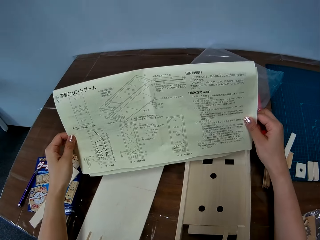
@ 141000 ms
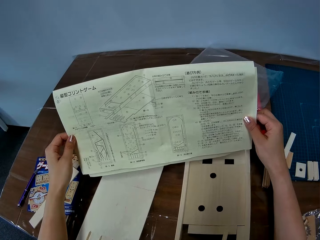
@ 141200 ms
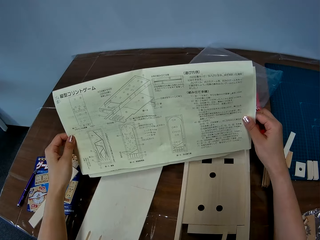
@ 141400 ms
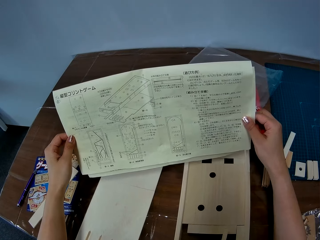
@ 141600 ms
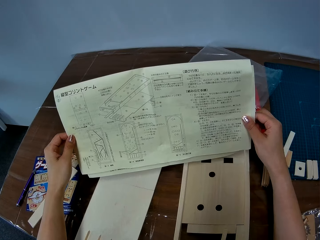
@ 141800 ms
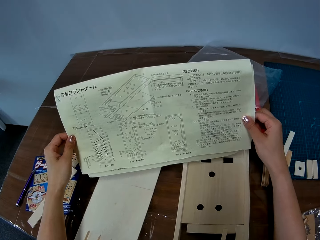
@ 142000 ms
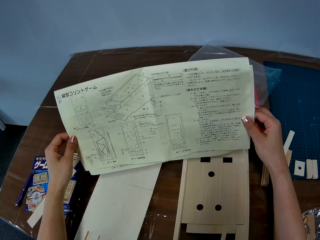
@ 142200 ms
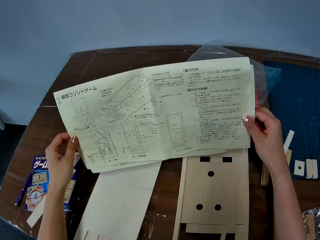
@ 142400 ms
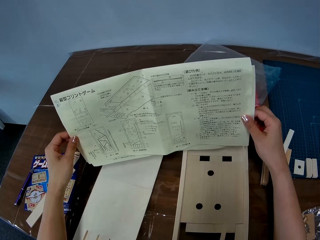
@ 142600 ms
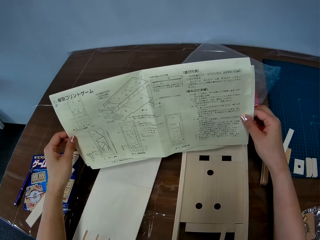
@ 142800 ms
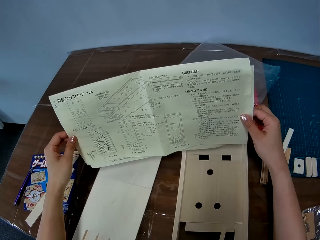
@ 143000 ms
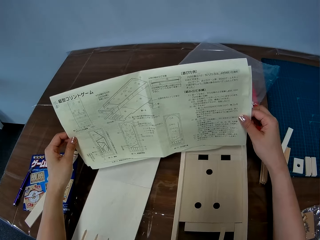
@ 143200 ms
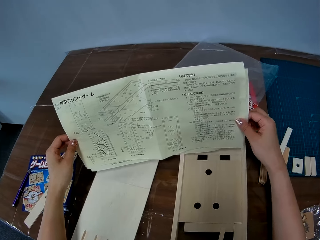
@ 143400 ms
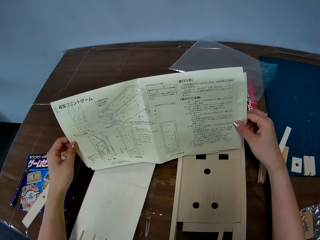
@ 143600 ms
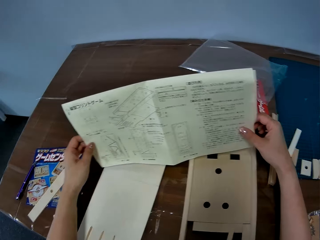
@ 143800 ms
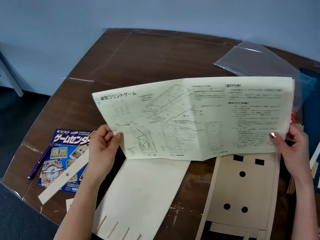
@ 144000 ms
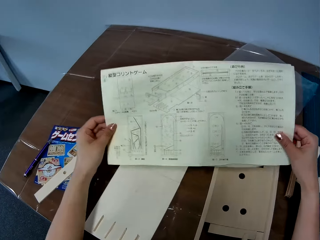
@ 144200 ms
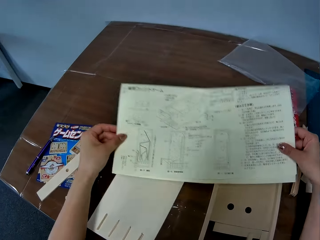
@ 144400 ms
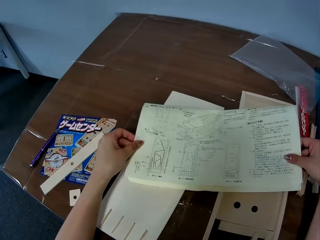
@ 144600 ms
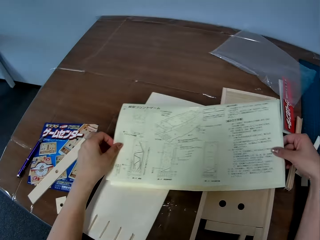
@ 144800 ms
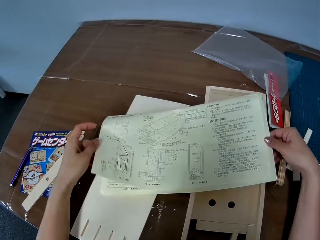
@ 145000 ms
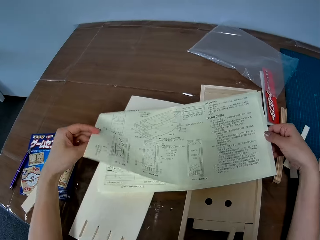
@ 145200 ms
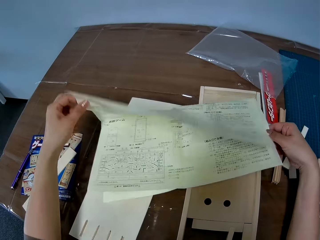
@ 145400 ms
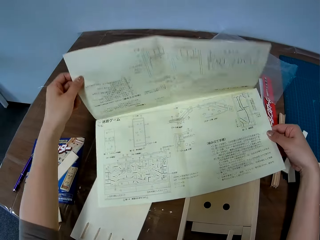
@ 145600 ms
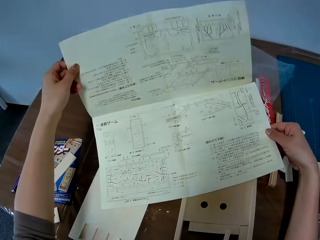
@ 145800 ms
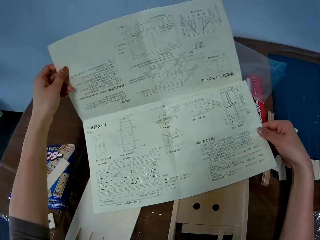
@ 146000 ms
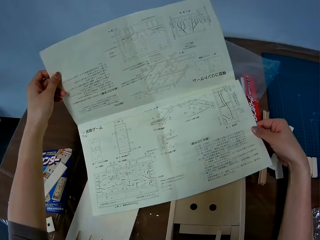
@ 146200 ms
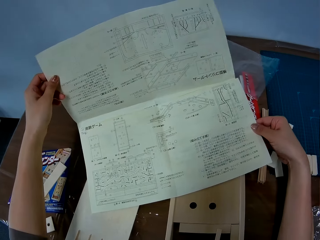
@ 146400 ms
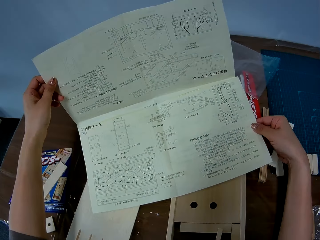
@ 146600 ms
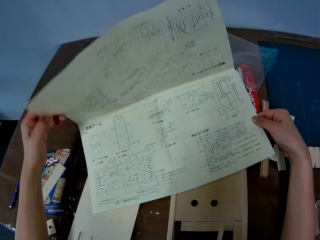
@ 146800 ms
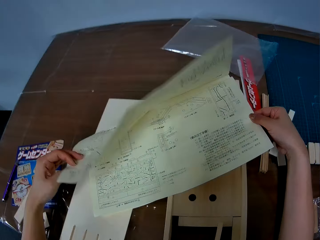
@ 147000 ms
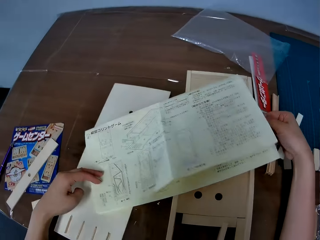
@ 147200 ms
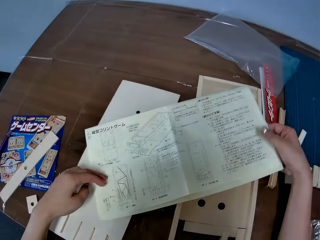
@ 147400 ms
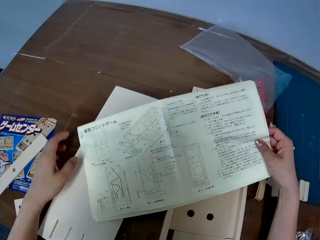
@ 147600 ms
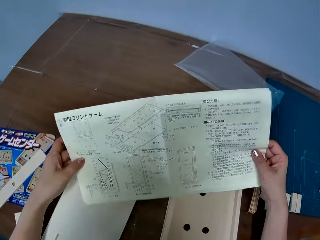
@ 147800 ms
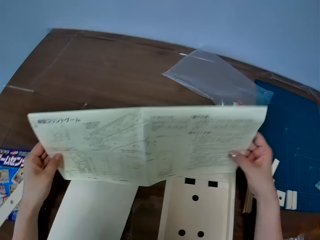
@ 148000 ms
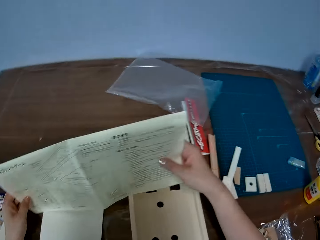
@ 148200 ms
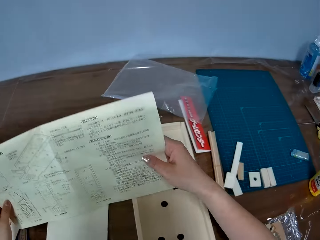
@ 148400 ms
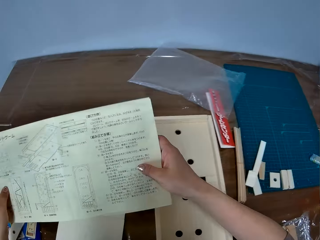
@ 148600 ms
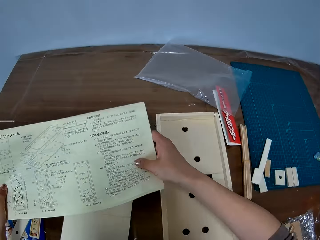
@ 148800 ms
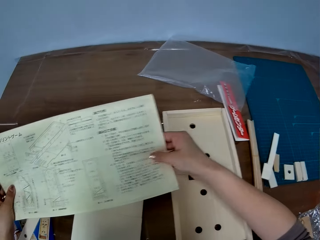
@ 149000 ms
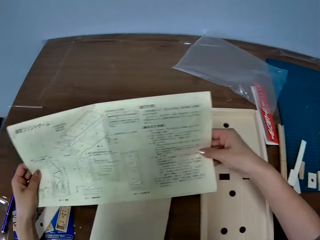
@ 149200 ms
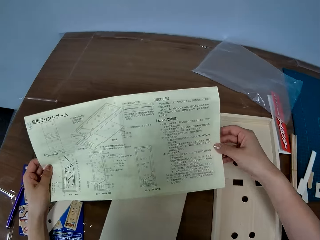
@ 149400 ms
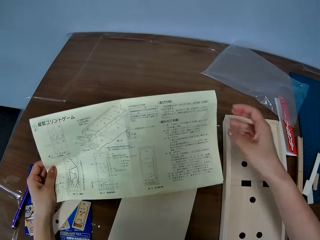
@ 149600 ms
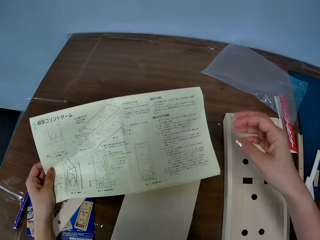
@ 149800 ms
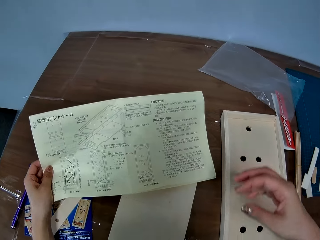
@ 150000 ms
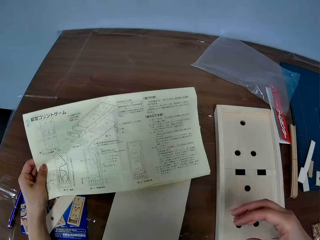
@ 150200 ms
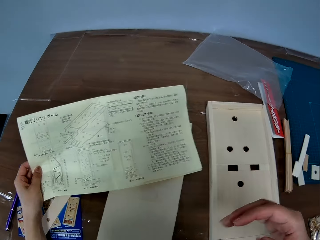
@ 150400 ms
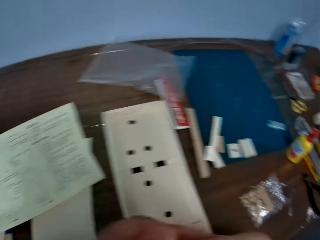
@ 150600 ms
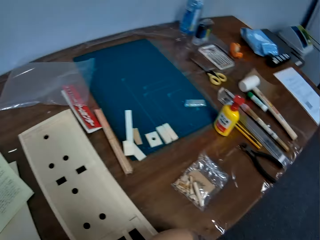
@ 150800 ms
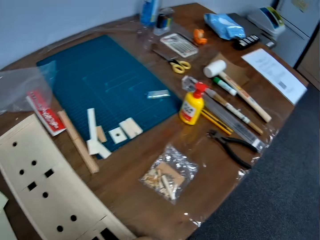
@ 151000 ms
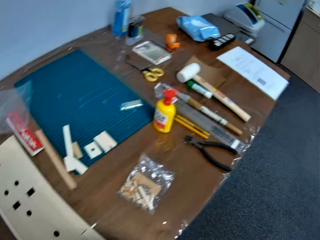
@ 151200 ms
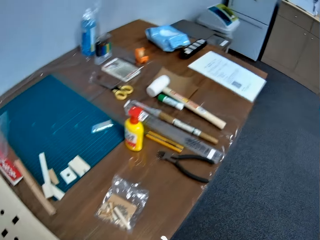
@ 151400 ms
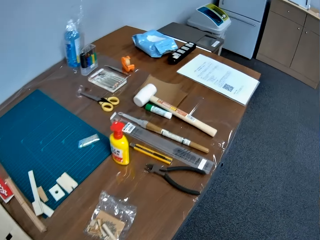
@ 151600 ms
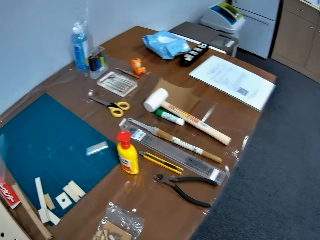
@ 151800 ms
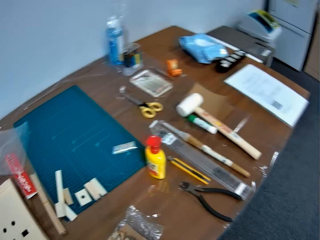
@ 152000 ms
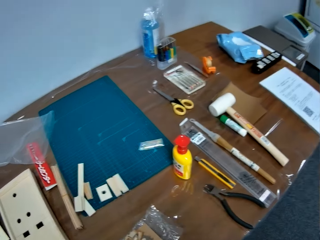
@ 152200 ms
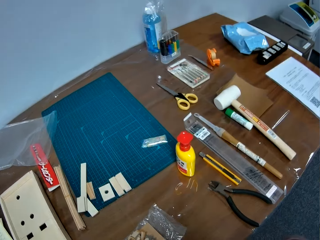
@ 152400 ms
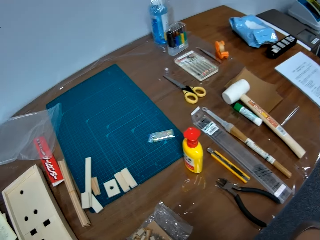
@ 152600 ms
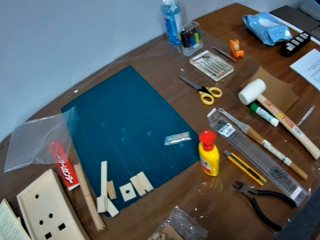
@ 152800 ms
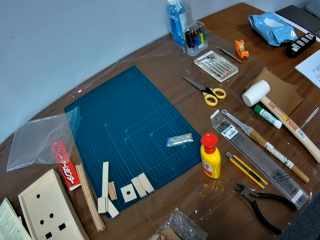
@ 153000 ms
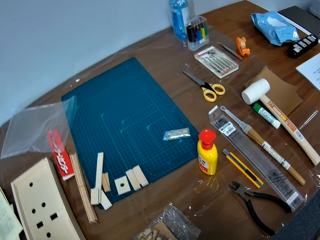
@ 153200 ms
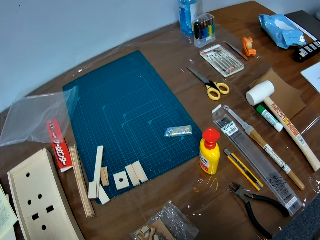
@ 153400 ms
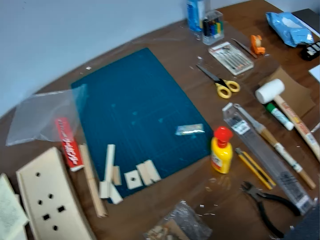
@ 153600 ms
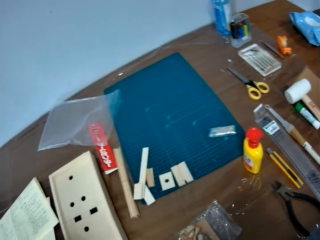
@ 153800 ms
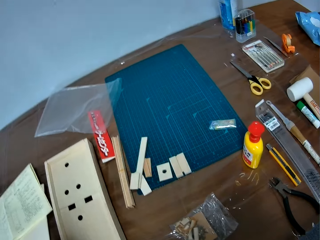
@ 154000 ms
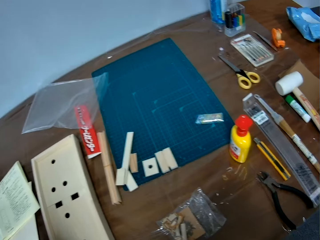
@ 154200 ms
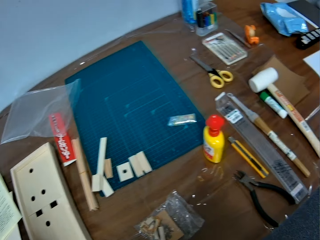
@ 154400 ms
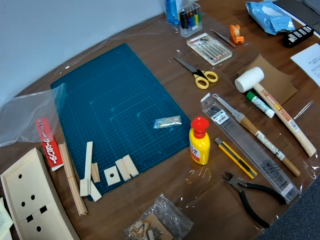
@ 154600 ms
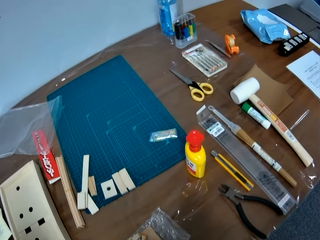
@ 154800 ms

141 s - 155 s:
The camera wearer lowers the paper. She drops the paper on the table with her two hands. She opens a page of the paper with her left hand. She closes the page of the paper with her left hand. She holds the paper. She adjusts the paper with her two hands. She moves the paper aside. She removes a hand from the paper. She looks towards the right end of the table.

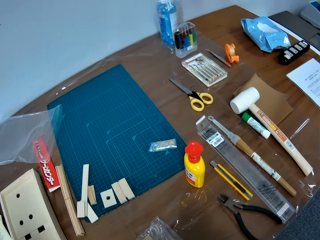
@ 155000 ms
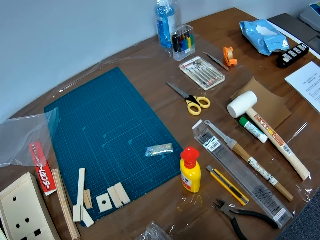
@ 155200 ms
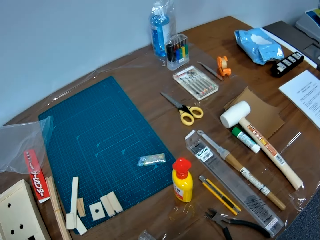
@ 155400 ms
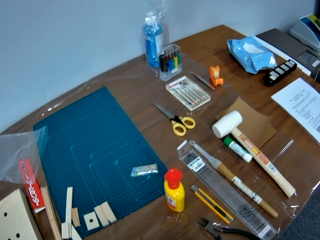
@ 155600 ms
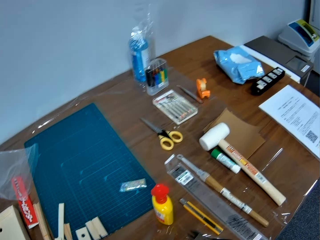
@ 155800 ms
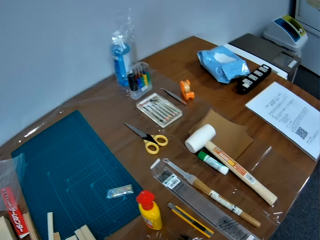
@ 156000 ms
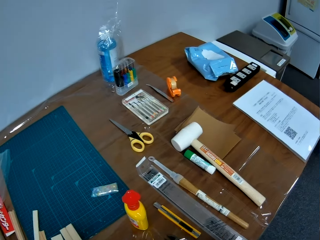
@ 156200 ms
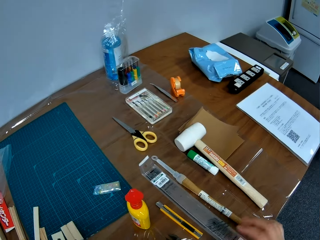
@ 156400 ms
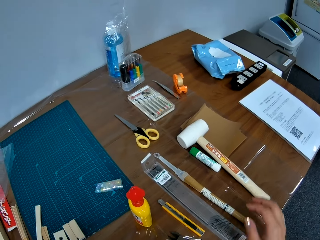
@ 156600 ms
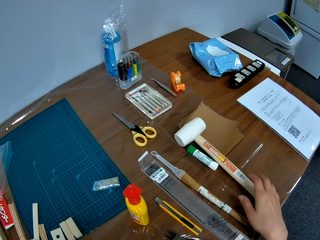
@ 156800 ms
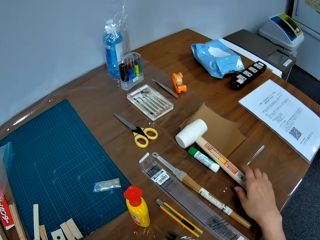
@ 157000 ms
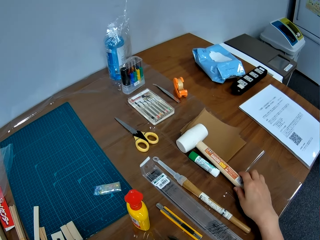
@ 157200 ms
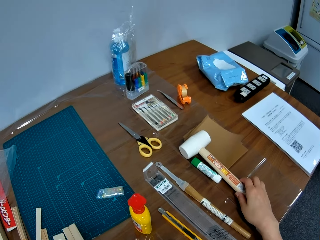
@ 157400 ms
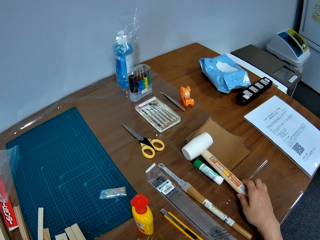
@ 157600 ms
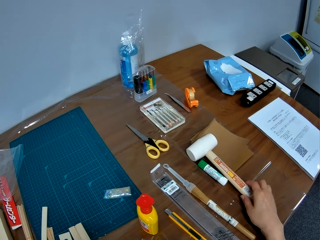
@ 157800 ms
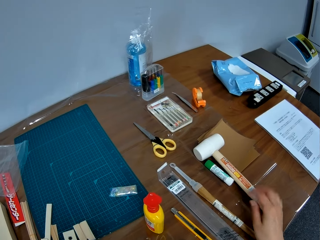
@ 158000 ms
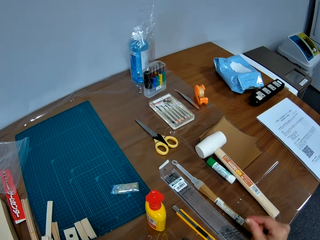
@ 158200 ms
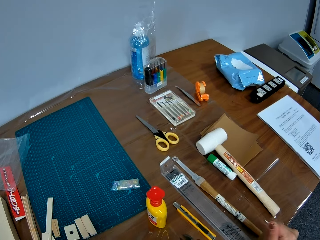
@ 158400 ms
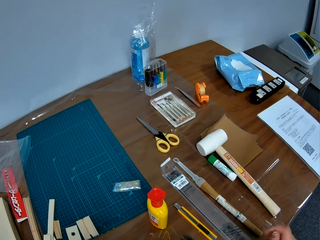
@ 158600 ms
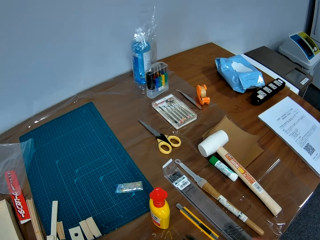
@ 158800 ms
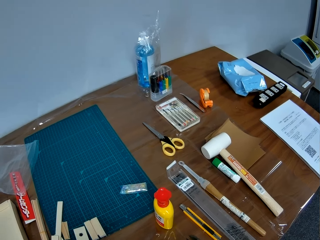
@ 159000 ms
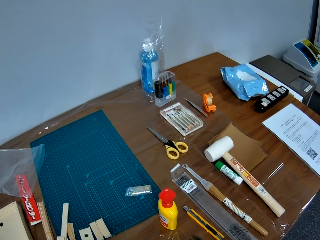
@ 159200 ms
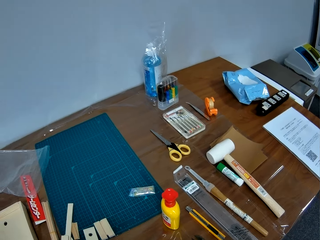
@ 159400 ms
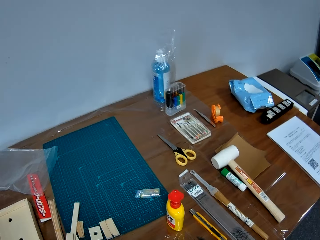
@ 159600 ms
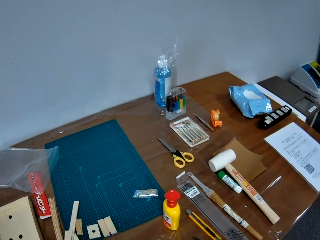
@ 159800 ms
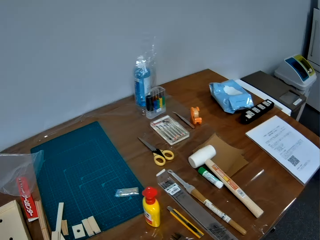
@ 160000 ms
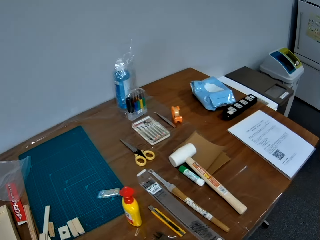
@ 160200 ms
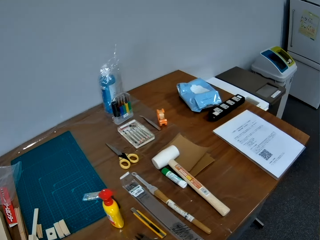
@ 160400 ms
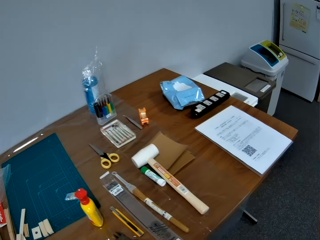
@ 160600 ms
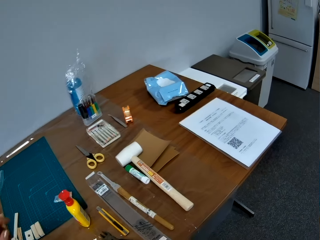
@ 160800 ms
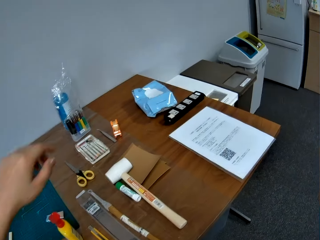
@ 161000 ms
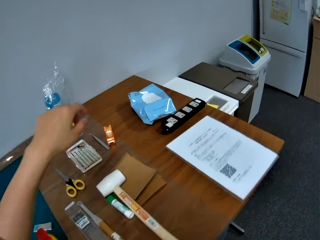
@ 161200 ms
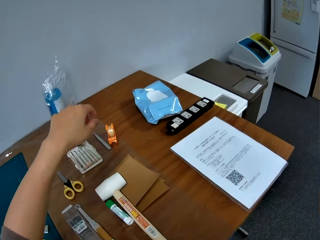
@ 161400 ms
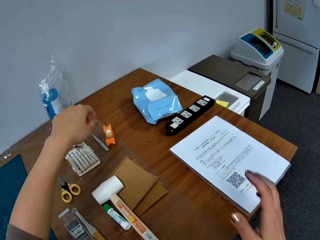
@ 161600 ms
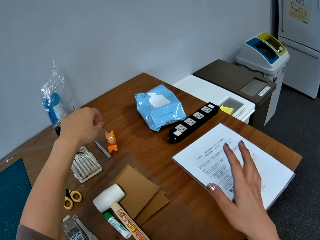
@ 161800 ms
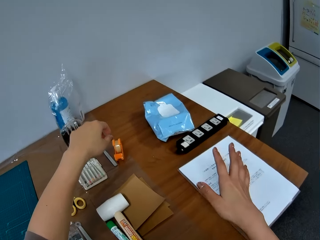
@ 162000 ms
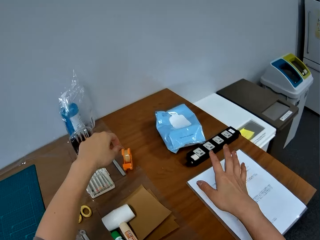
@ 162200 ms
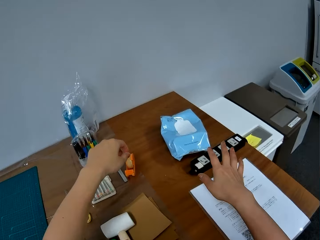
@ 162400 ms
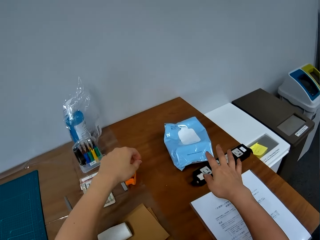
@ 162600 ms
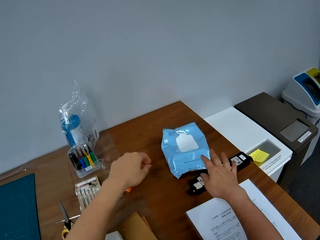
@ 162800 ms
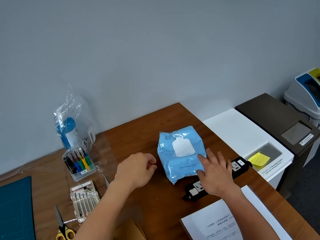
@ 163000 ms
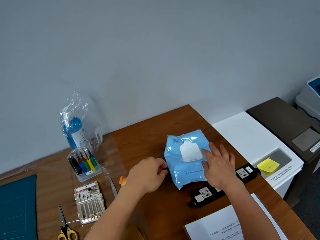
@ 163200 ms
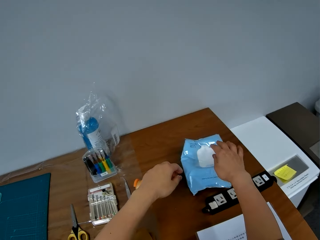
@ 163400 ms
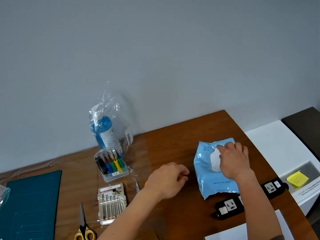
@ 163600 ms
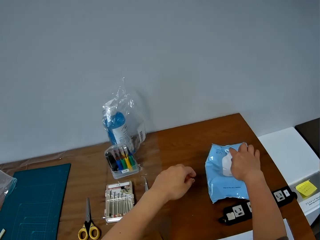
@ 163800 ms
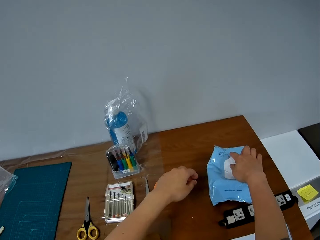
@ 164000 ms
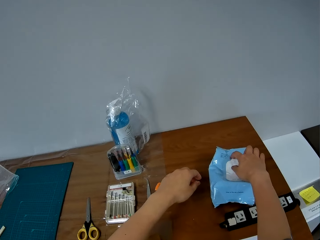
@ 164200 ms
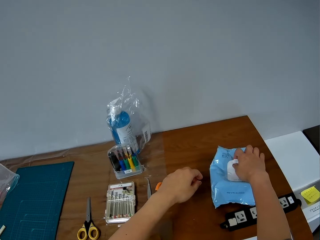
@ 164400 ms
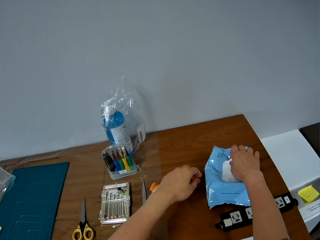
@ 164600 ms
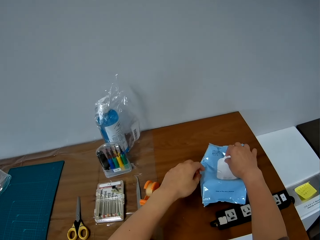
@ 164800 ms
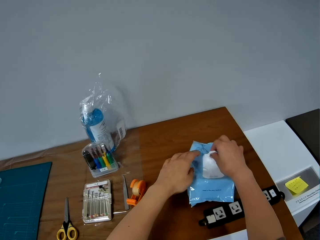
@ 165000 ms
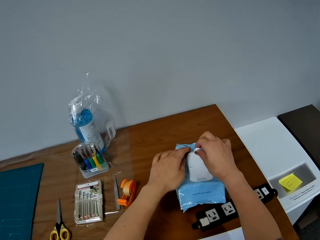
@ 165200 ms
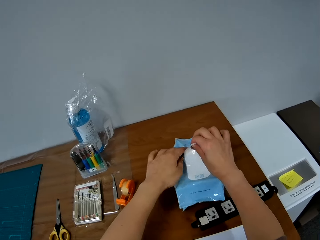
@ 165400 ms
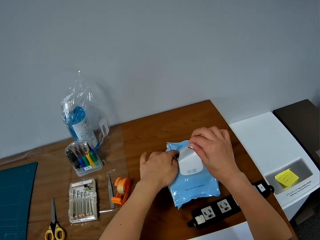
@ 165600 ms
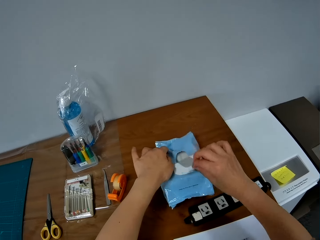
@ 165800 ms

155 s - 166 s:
The camera wearer attempts picking up a hammer from the right end of the table. They touch the hammer and remove a hand from the hammer. They move a hand. They remove a wipe sheet from a pack of wipes.
